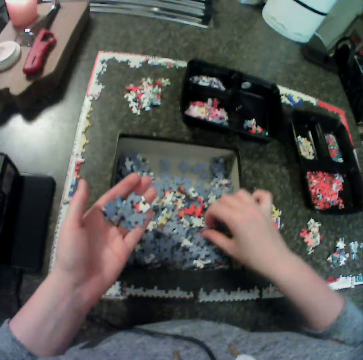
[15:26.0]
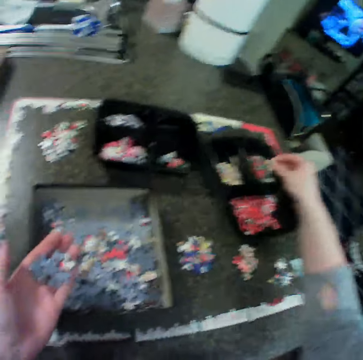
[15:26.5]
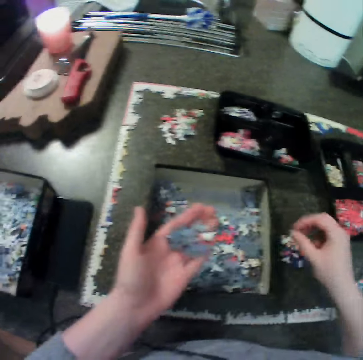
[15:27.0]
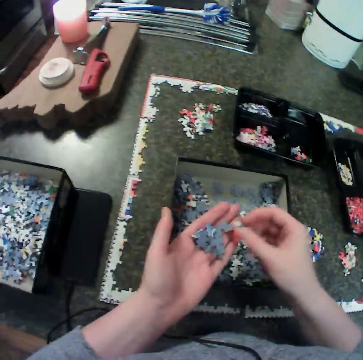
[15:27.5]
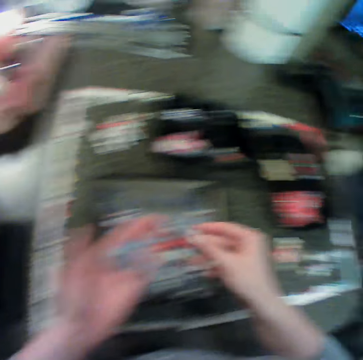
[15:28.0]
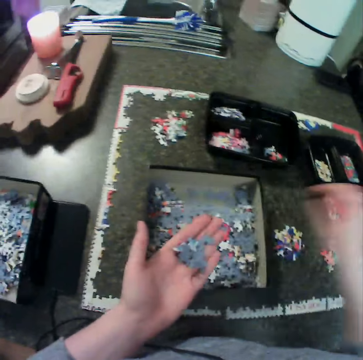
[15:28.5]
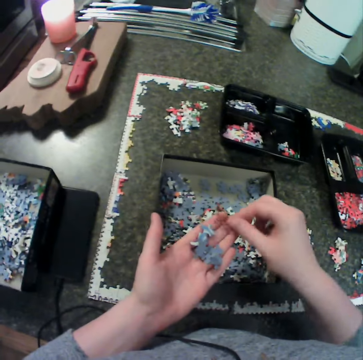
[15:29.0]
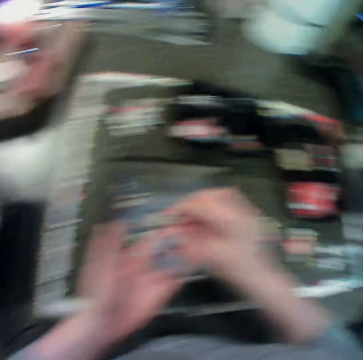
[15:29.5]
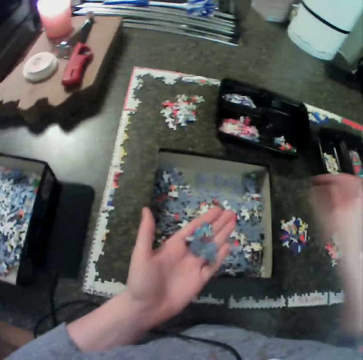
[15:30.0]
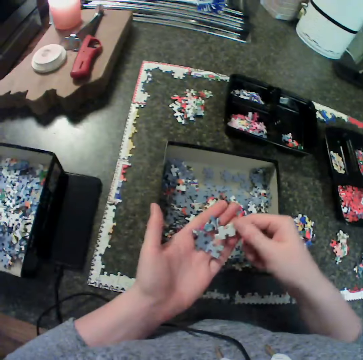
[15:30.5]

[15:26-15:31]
The camera wearer picks a jigsaw piece from the first box with her right hand. She drops the piece on the table. She picks a jigsaw piece from the first box with her right hand. She drops the piece in the second bowl. She picks a jigsaw piece from the first box with her right hand. She drops the piece in the second bowl. She moves the piece in her left hand.

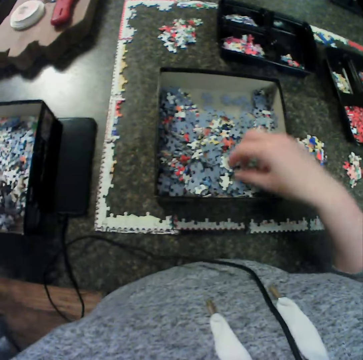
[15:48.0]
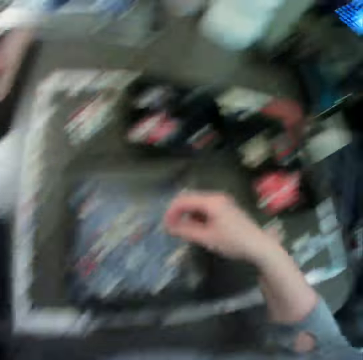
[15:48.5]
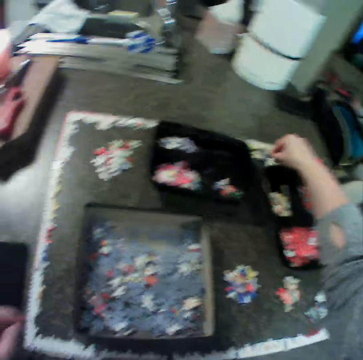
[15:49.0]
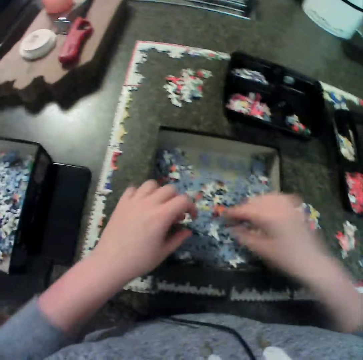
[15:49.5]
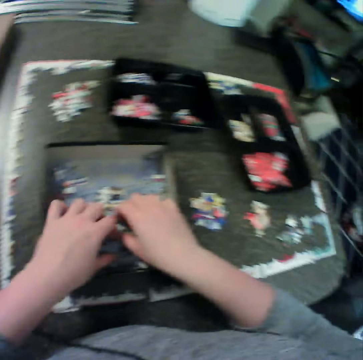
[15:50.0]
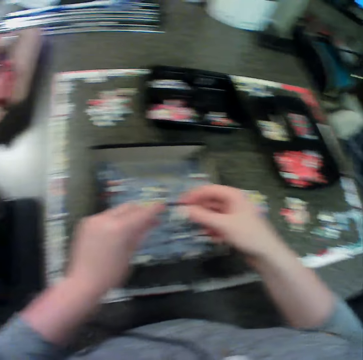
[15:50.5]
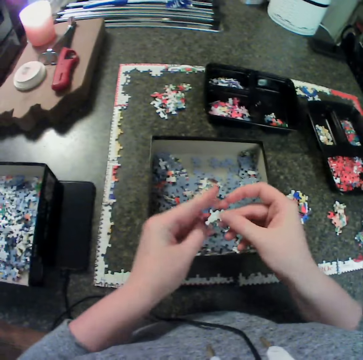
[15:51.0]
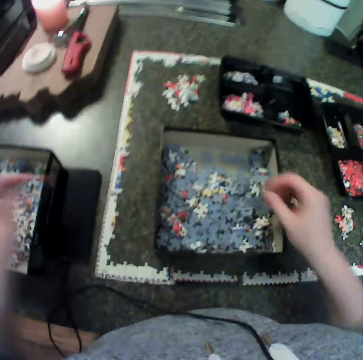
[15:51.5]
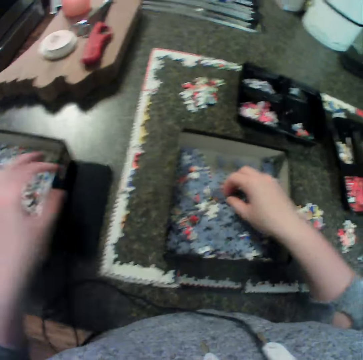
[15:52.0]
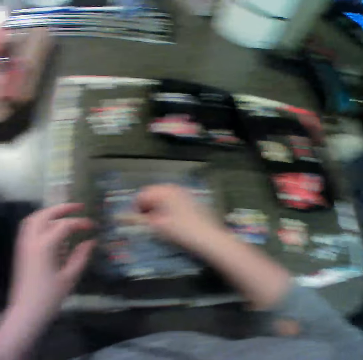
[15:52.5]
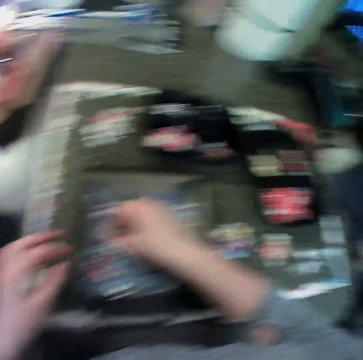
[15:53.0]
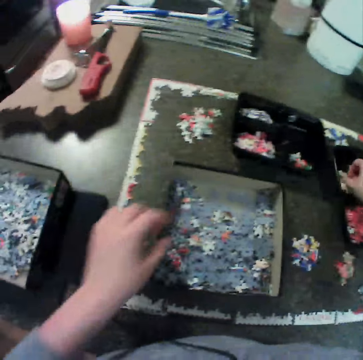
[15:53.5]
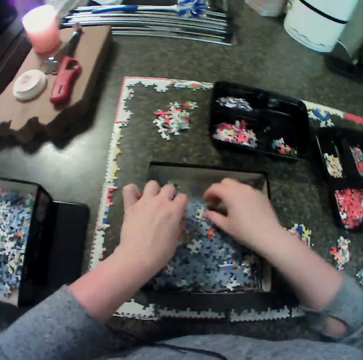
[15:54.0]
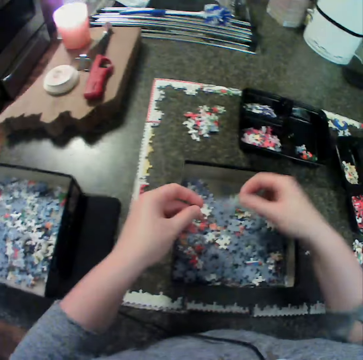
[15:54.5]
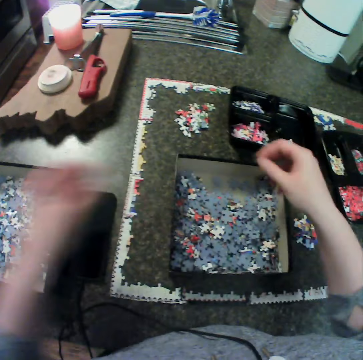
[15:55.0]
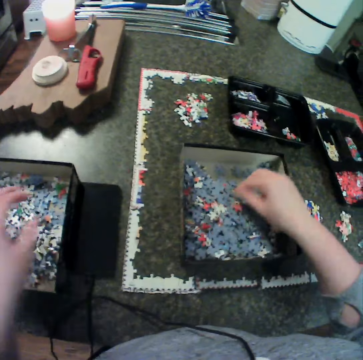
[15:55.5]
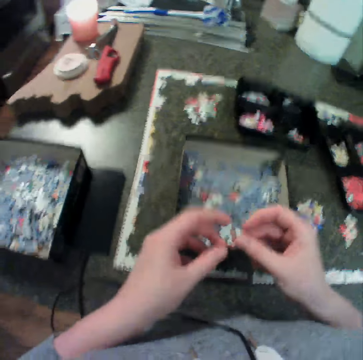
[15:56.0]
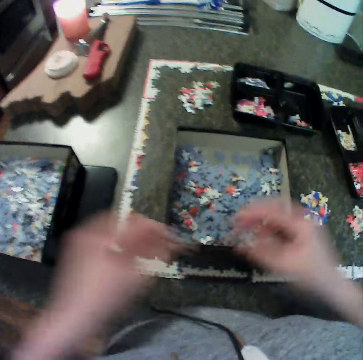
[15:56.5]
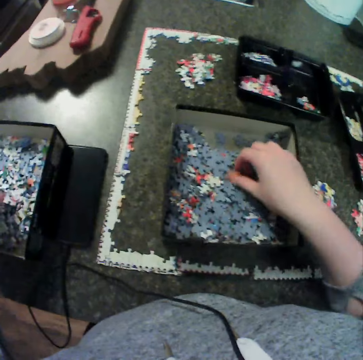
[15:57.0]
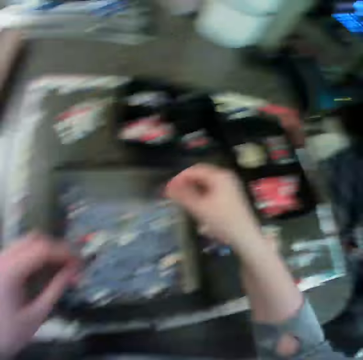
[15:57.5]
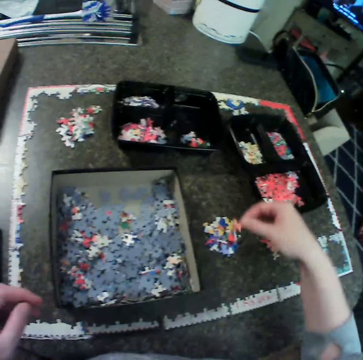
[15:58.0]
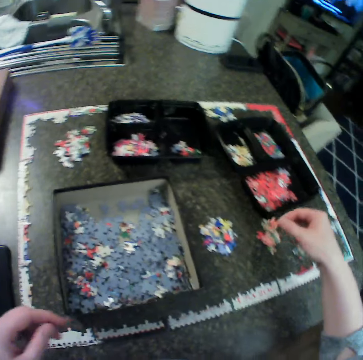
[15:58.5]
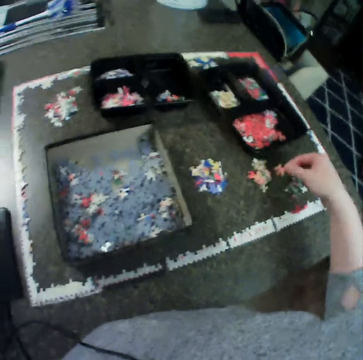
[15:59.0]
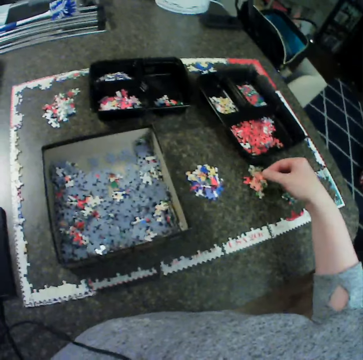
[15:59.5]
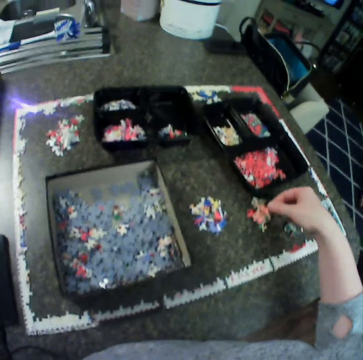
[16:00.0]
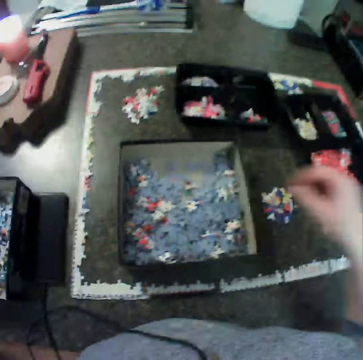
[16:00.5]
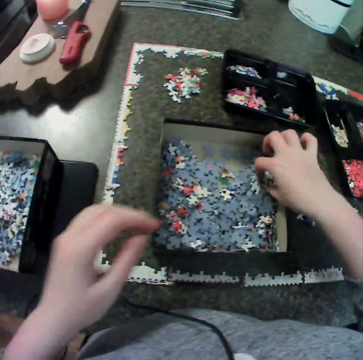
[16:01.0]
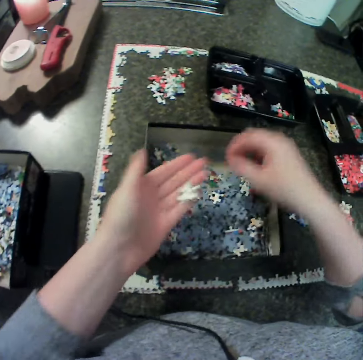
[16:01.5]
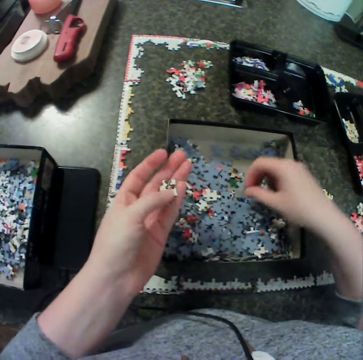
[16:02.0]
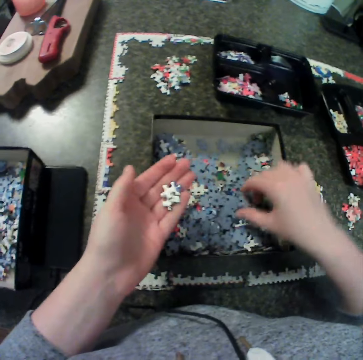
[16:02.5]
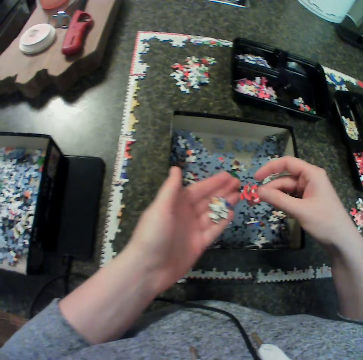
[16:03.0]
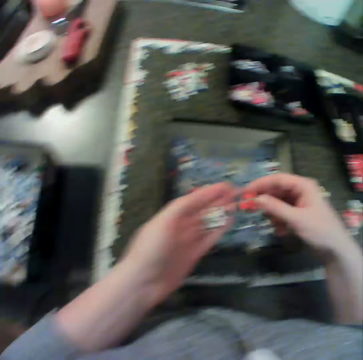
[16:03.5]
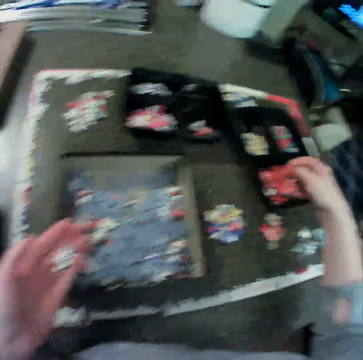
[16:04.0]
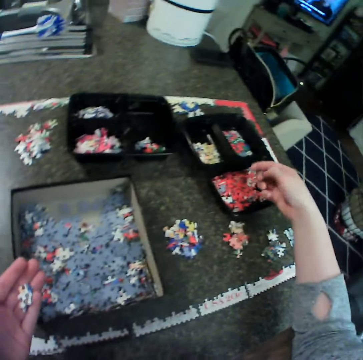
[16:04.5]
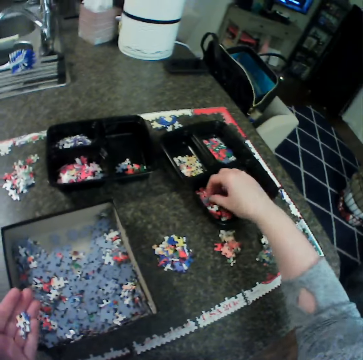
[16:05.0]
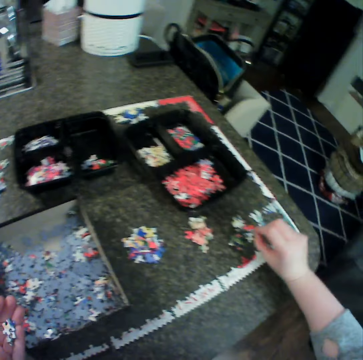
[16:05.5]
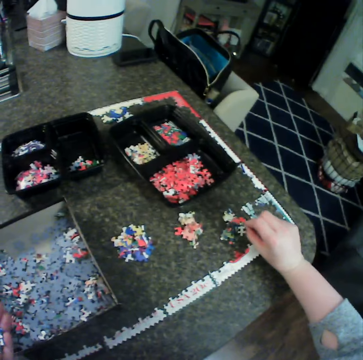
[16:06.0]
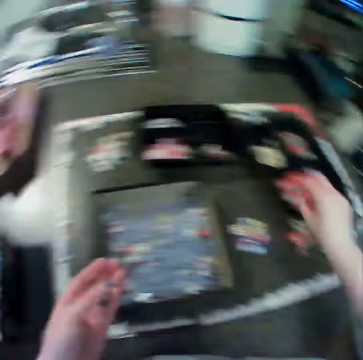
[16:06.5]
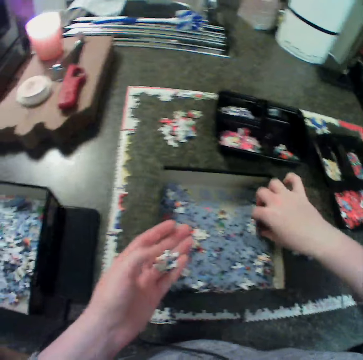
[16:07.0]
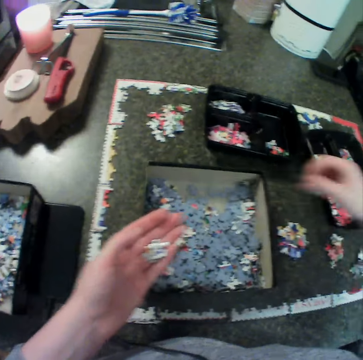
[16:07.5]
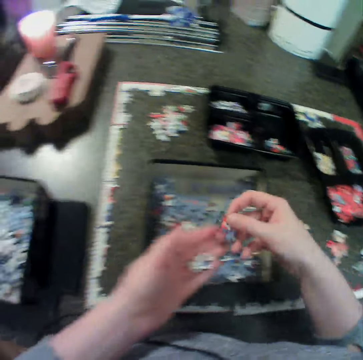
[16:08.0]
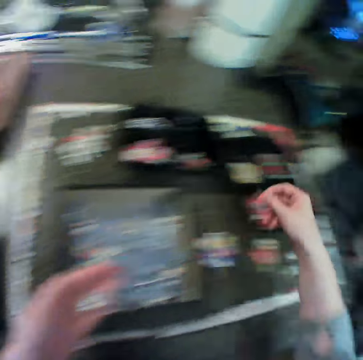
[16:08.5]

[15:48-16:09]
The camera wearer holds the piece in both hands. She drops the puzzle in the box. She picks a jigsaw piece from the first box with her right hand. She drops the piece on the table. She picks a jigsaw piece from the first box with her right hand. She holds the piece in both hands. She drops the piece in the second box. She picks a jigsaw piece from the first box with her right hand. She drops the piece in the second bowl. She picks a jigsaw piece from the first box with her left hand. She picks a jigsaw piece from the first box with her right hand. She holds the piece in both hands. She drops the piece in the second box. She picks a jigsaw piece from the first box with her right hand. She holds the piece in both hands. She drops the piece in the second box. She picks a jigsaw piece from the first box with her right hand. She drops the piece on the table. She picks a jigsaw piece from the first box with her right hand. She drops the piece in her left hand. She picks a jigsaw piece from the first box with her right hand. She drops the piece in her left hand. She picks a jigsaw piece from the first box with her right hand. She picks a piece from the second bowl. She drops the piece in the second bowl. She picks a jigsaw piece from the first box with her right hand.

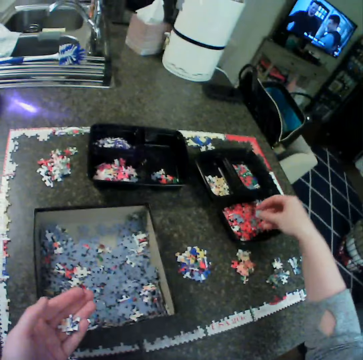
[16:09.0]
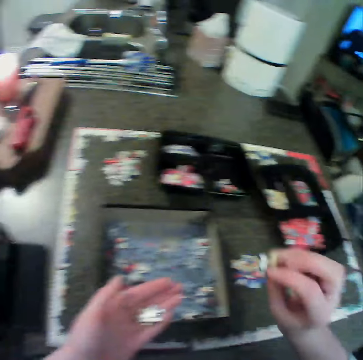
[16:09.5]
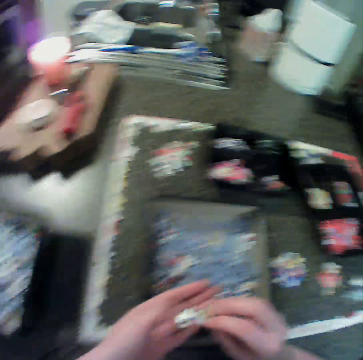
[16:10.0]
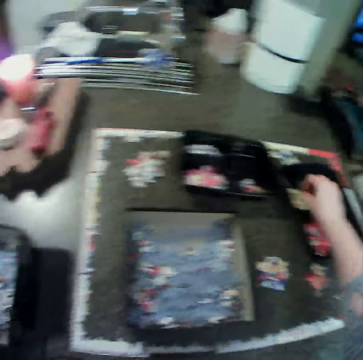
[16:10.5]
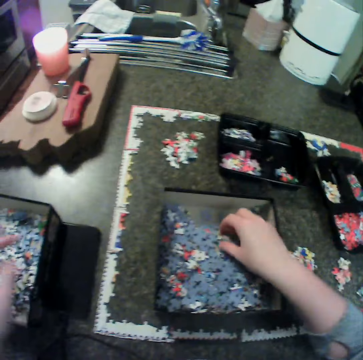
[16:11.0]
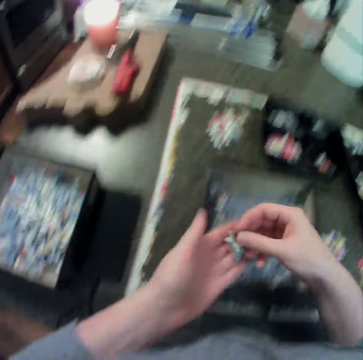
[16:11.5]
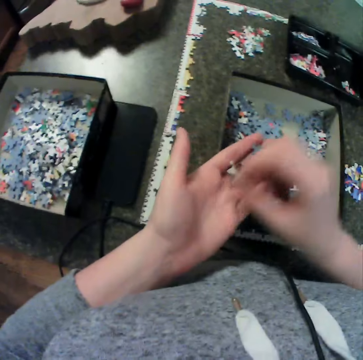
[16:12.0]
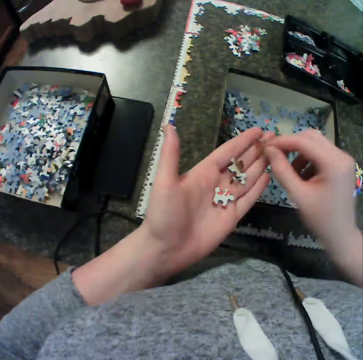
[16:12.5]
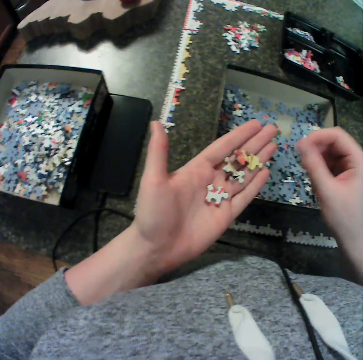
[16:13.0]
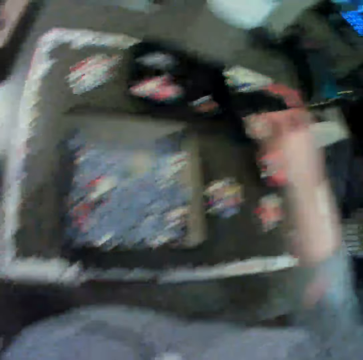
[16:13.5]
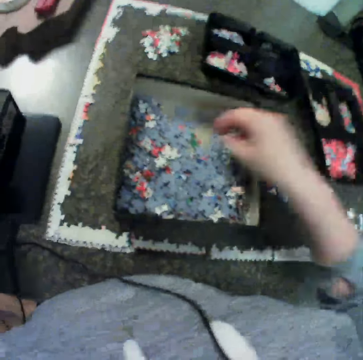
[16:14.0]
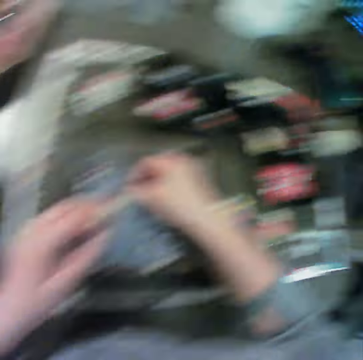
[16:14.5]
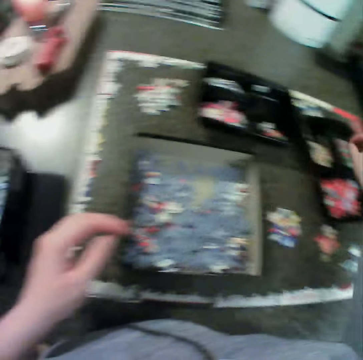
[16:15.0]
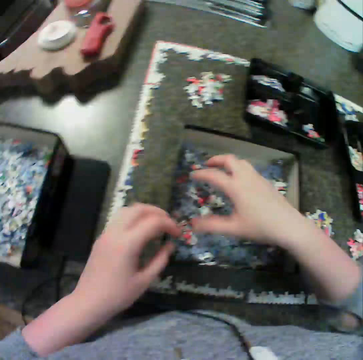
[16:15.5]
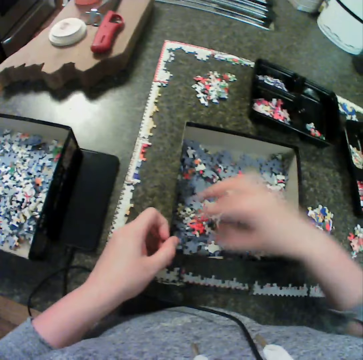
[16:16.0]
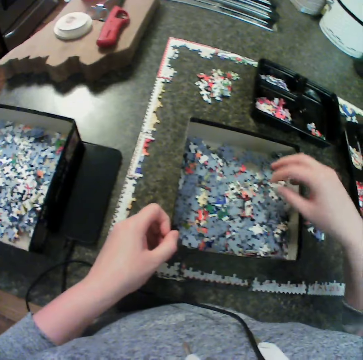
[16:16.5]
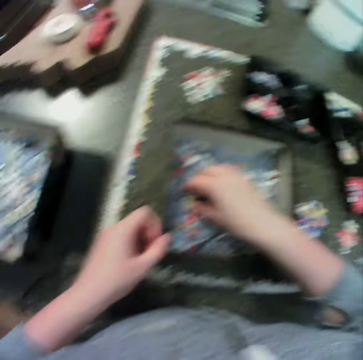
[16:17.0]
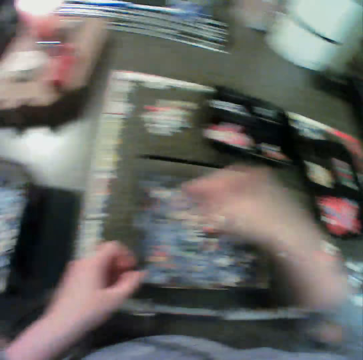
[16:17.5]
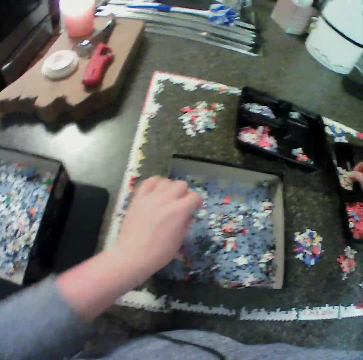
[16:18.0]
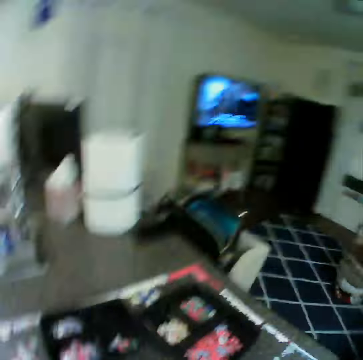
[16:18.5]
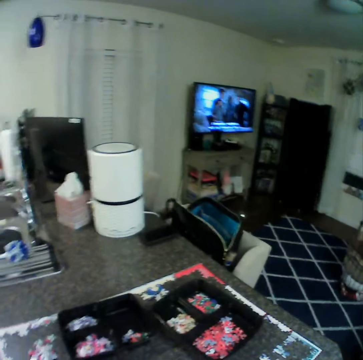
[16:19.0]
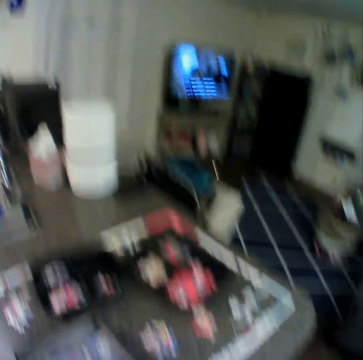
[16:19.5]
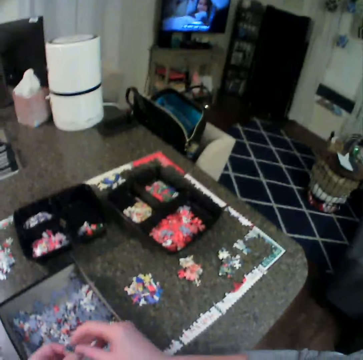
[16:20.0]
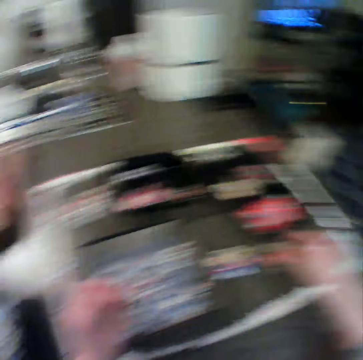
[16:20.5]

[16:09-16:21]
The camera wearer drops the piece in the second bowl. She picks a jigsaw piece from the first box with her right hand. She drops the piece in her left hand. She drops the piece in the second bowl. She picks a jigsaw piece from the first box with her right hand. She drops the piece in her left hand. She moves the pieces in the first box. She picks a jigsaw piece from the first box with her right hand. She drops the piece in the second bowl. She picks a jigsaw piece from the first box with her left hand.
